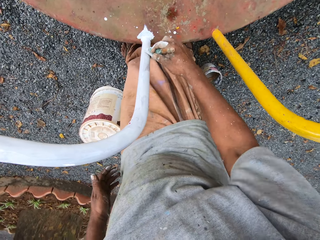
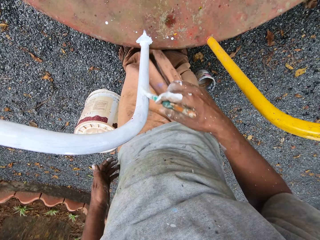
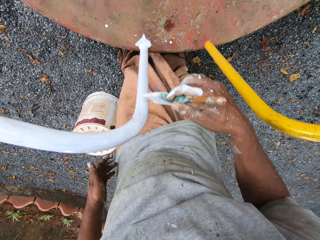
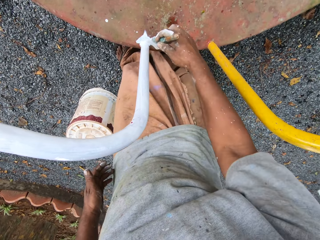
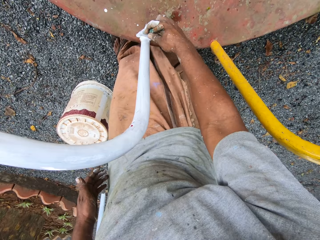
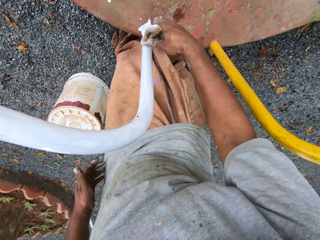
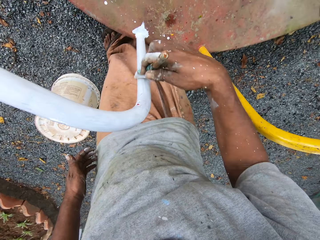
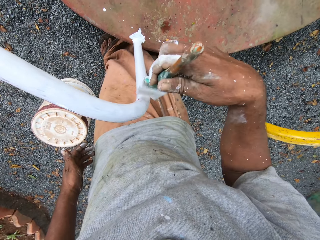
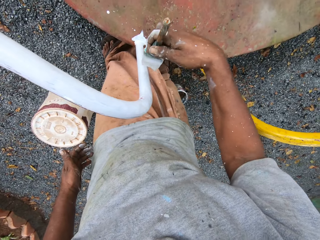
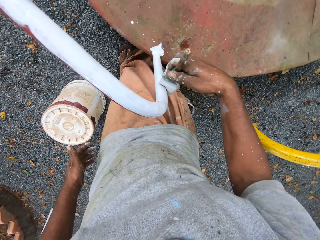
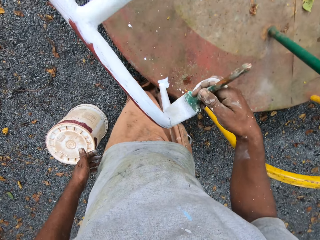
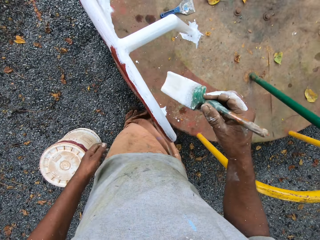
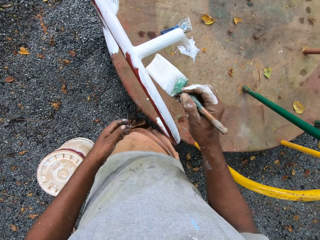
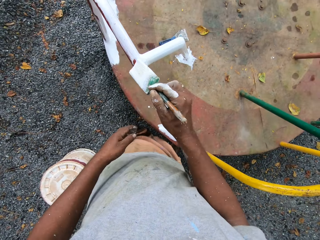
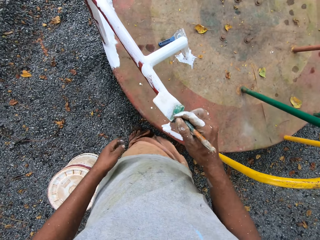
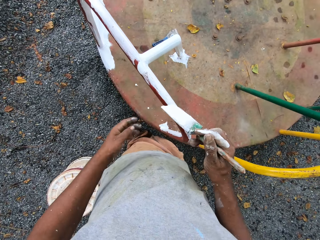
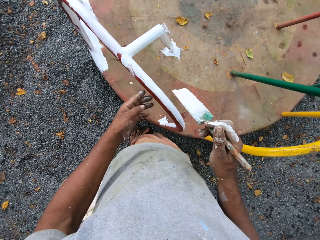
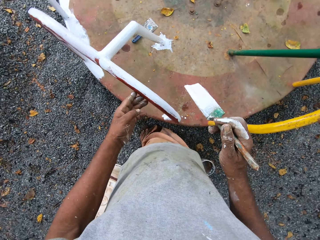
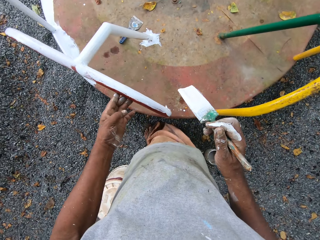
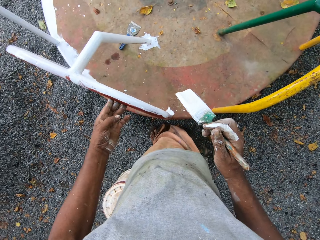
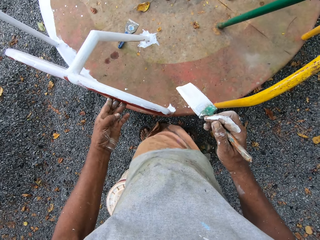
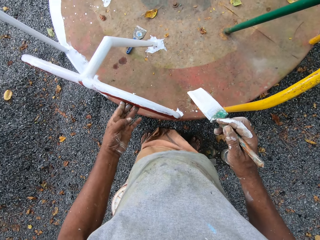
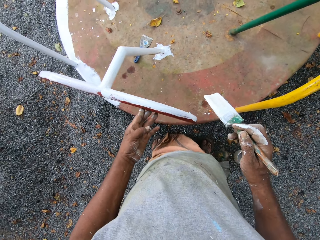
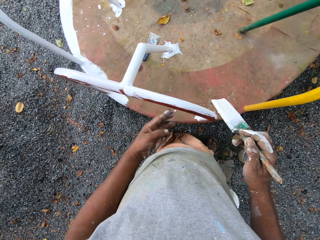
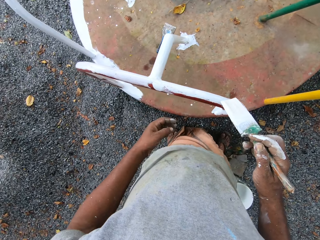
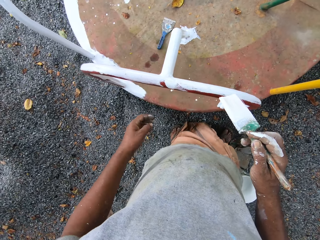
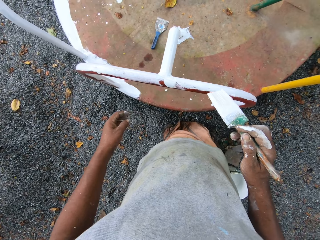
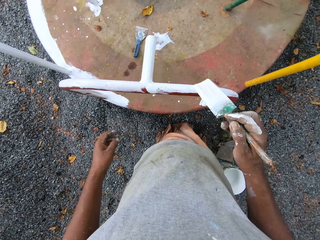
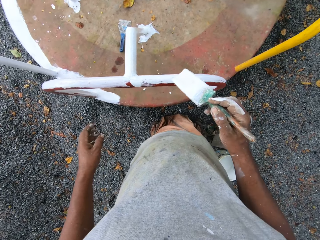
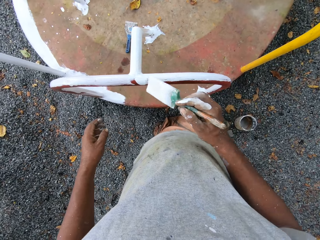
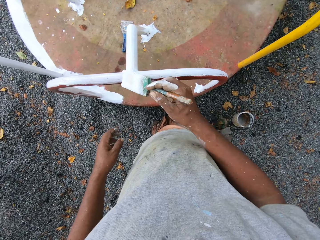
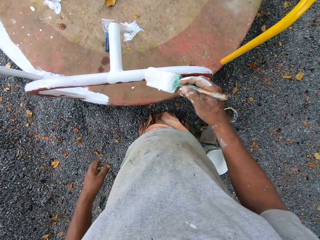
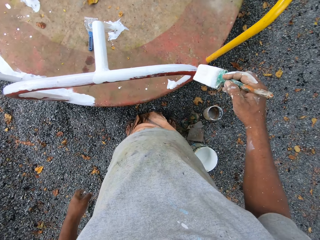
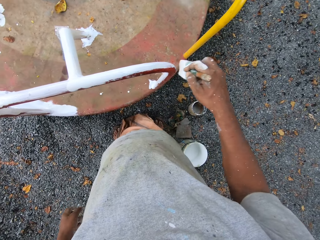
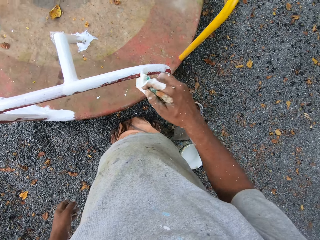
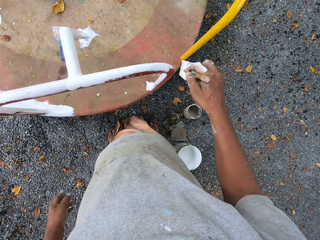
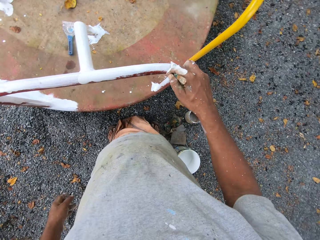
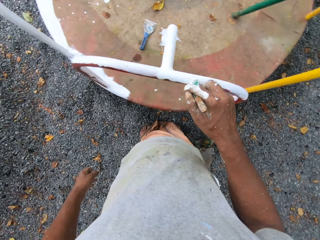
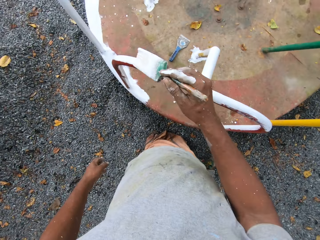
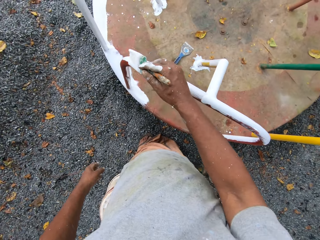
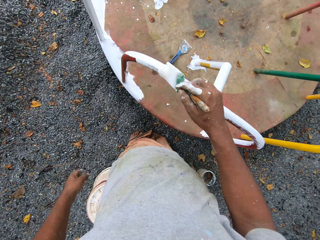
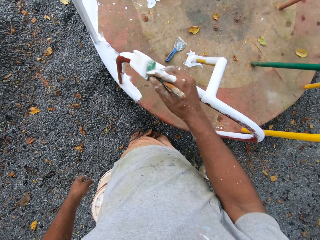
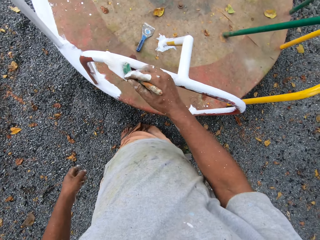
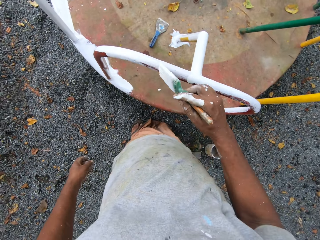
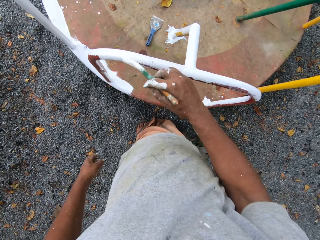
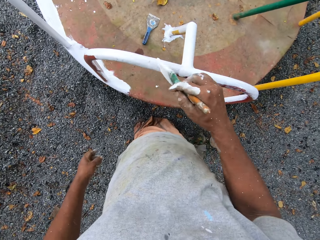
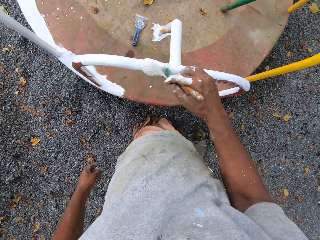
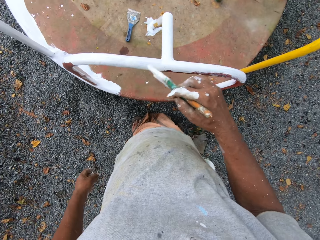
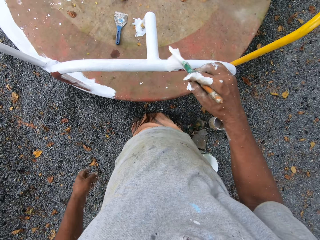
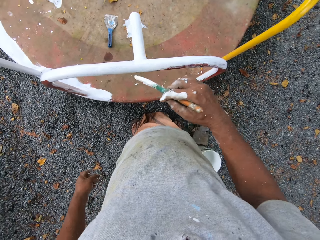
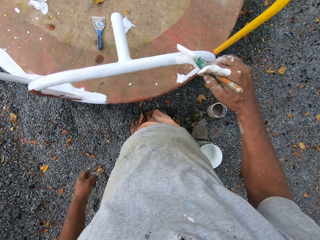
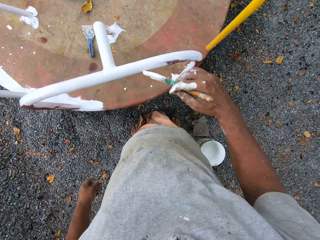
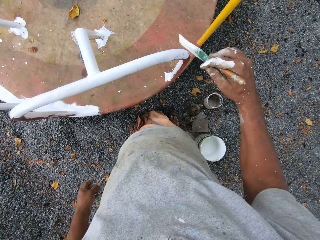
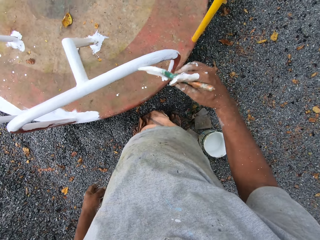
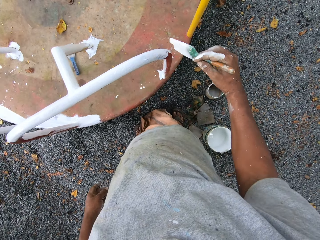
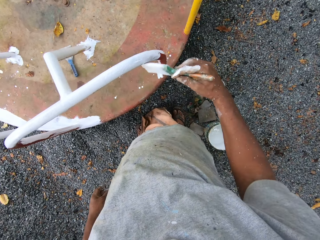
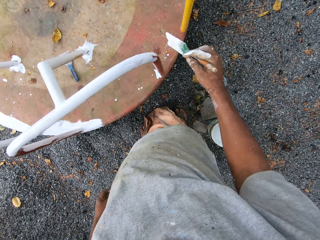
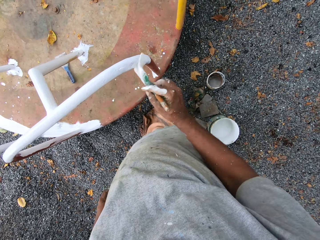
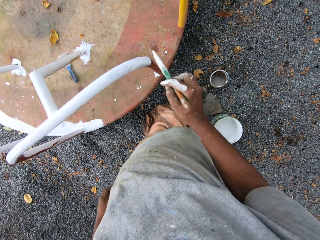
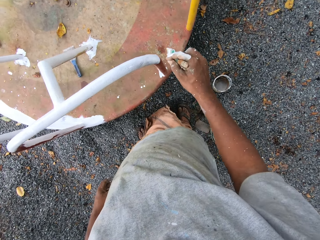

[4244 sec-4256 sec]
The camera wearer touches a round swing with his left hand. He paints the round swing.

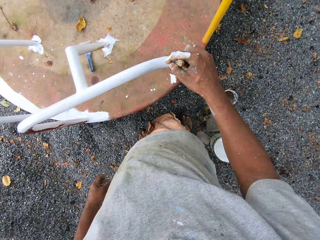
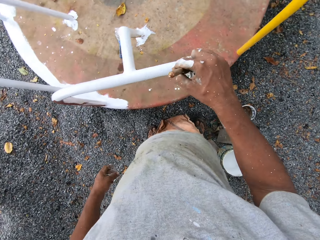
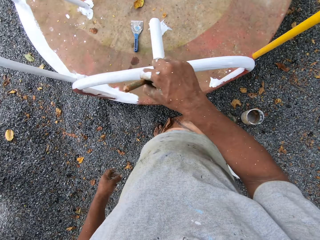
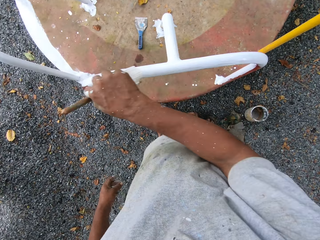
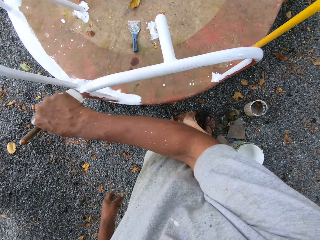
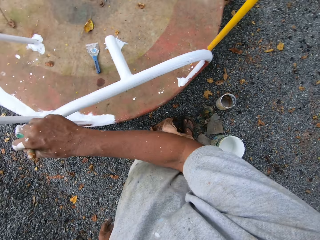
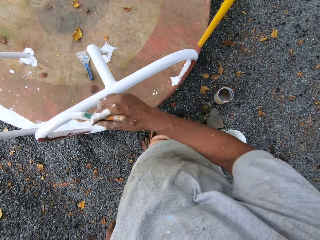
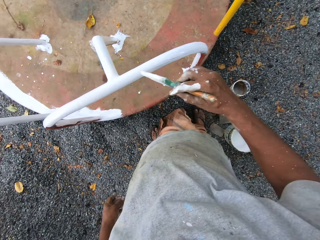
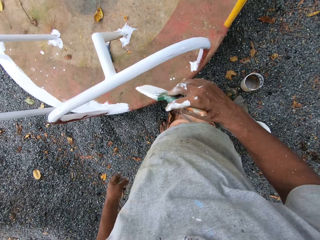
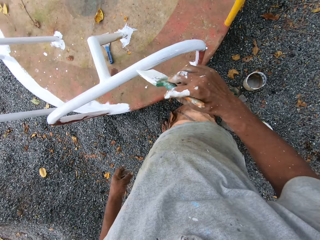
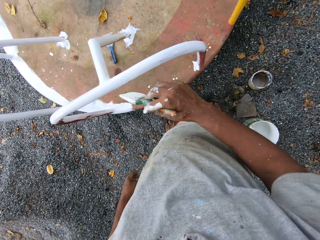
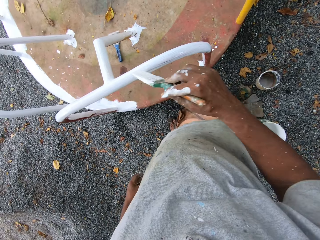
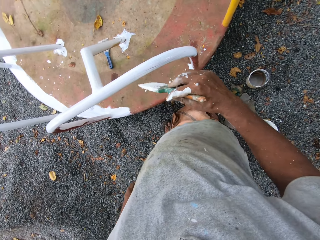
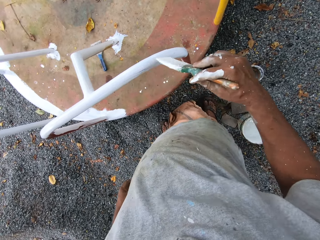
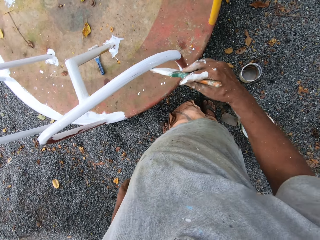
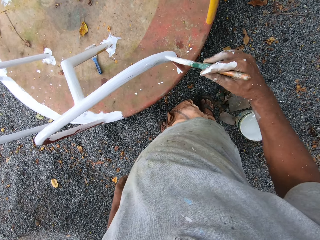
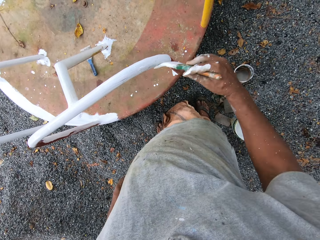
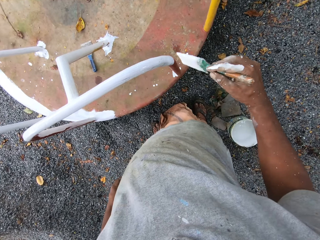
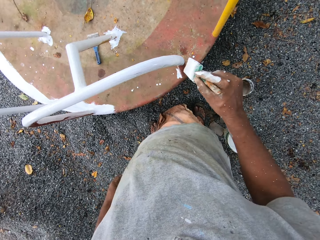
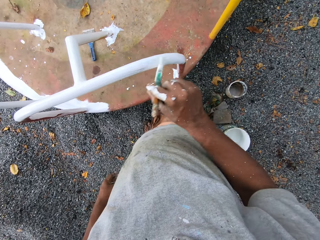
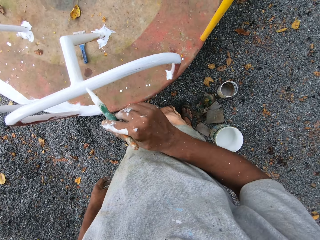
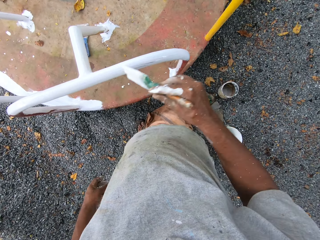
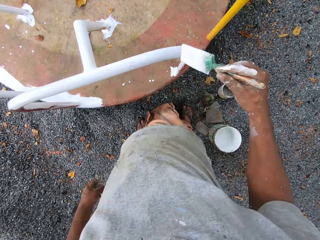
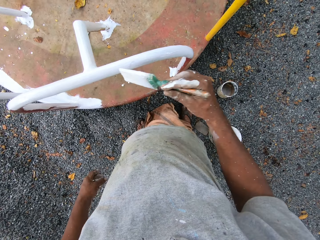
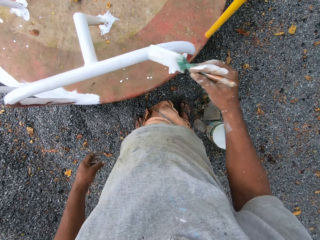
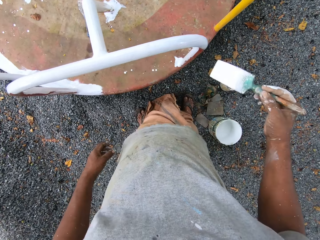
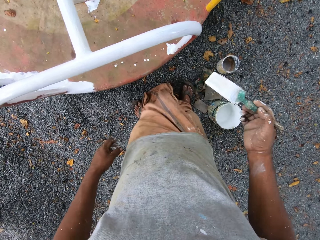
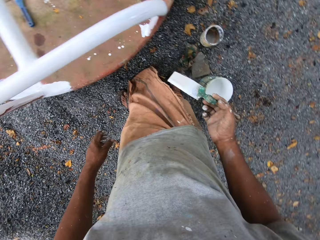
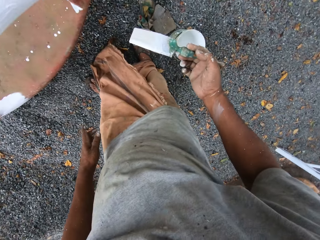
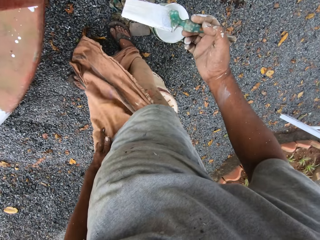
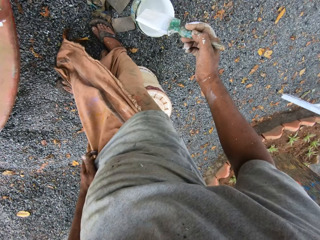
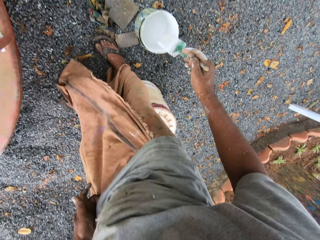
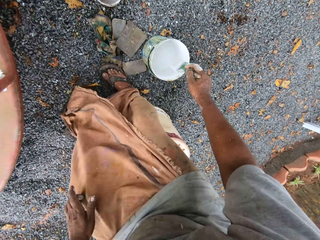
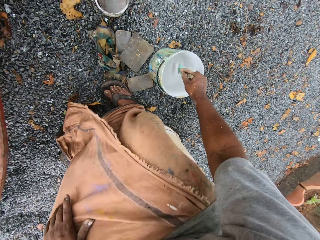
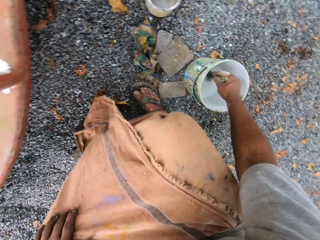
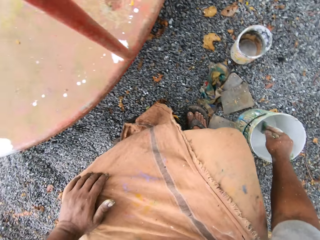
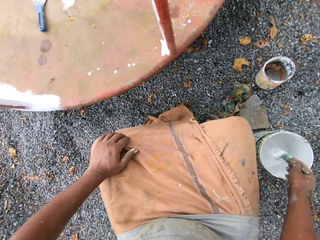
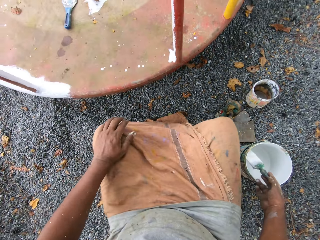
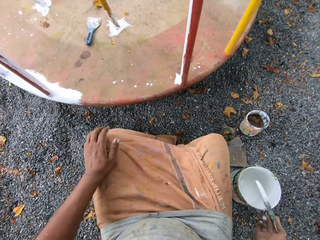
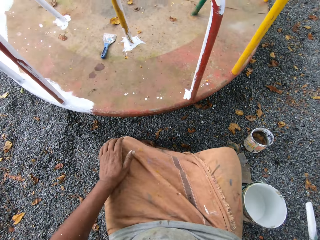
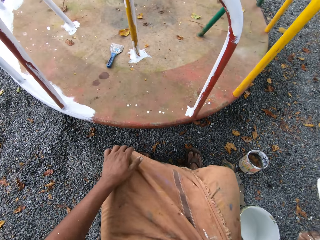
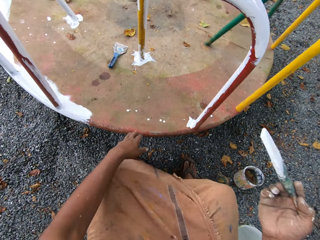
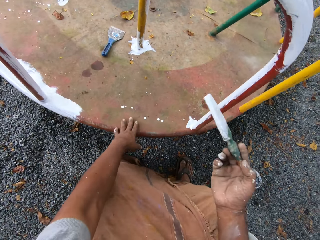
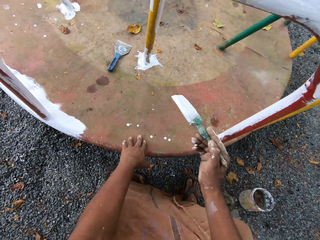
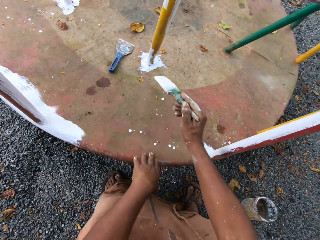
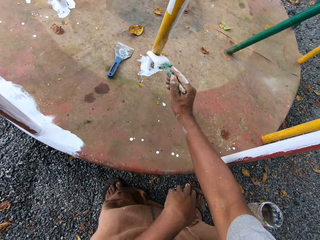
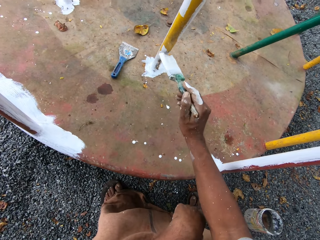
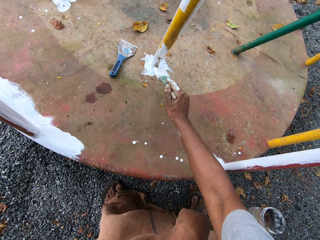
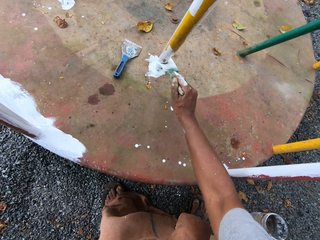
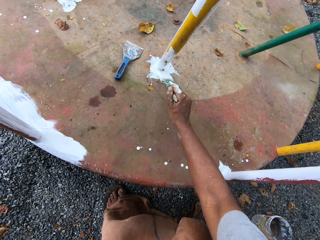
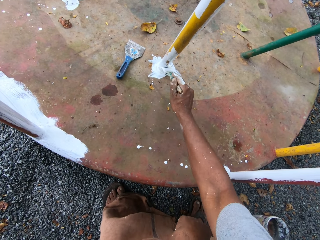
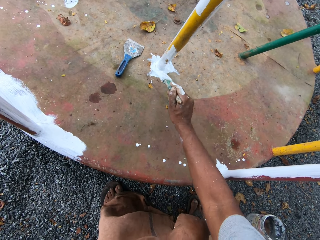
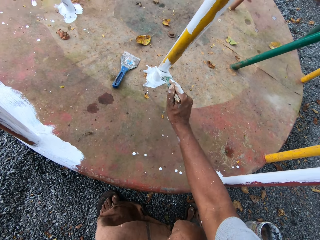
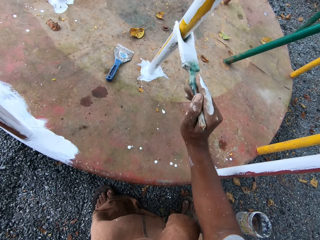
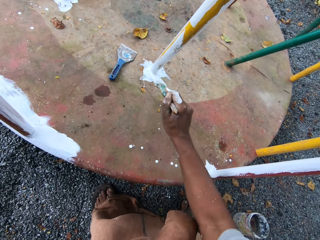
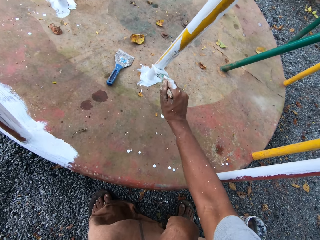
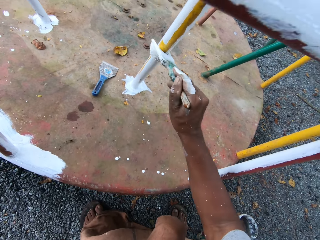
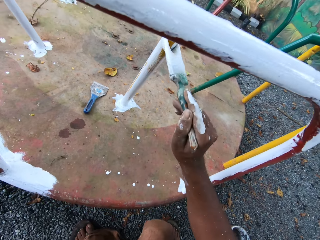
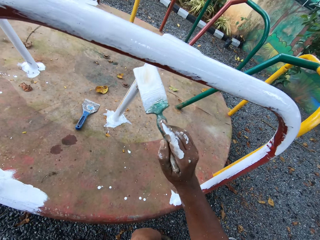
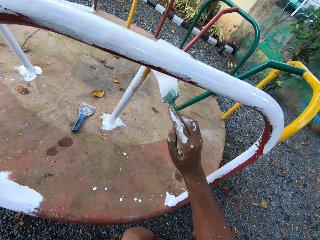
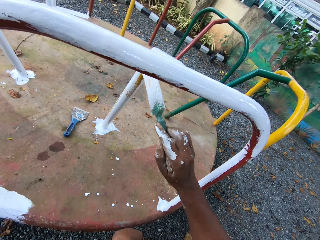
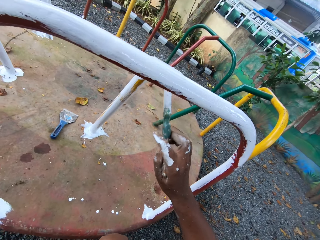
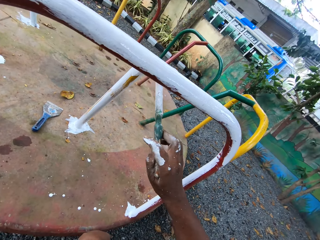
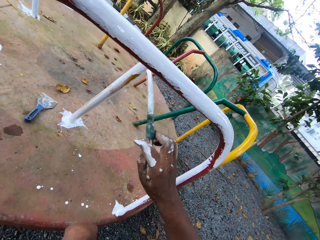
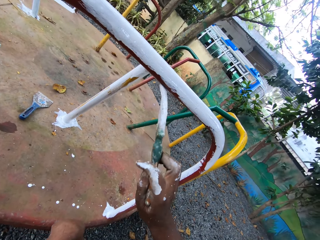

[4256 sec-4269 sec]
The camera wearer bends towards the paint tin. They dip the paintbrush into the paint tin on the ground. They squat on the ground. They paint the roundabout with the paintbrush.
